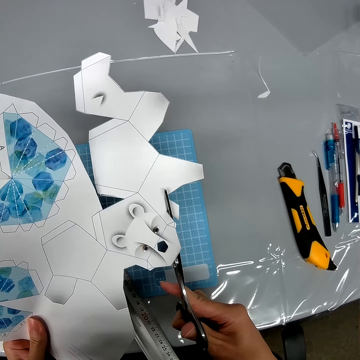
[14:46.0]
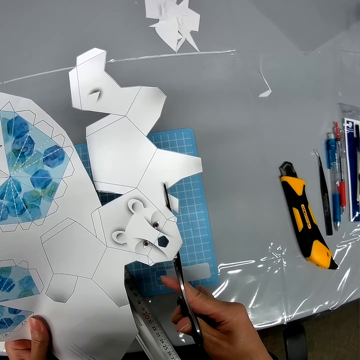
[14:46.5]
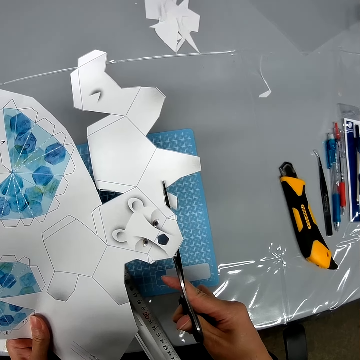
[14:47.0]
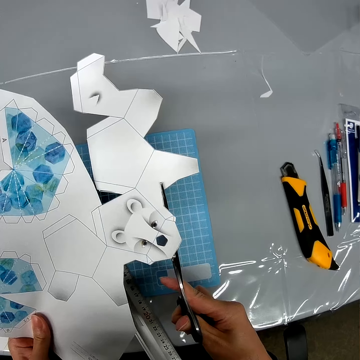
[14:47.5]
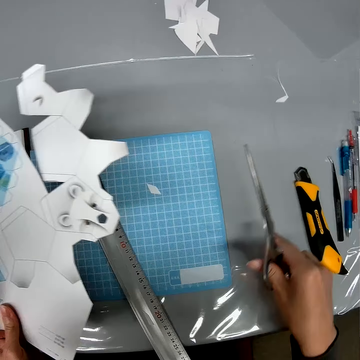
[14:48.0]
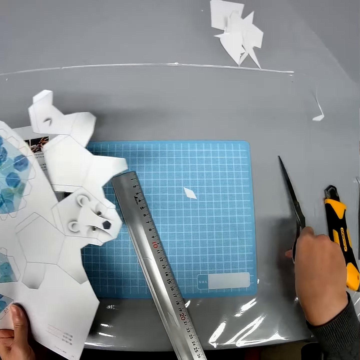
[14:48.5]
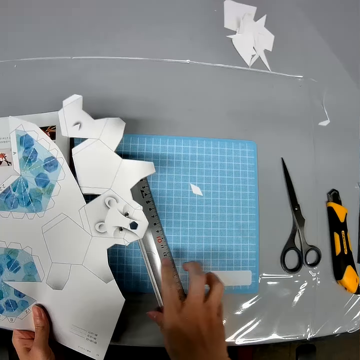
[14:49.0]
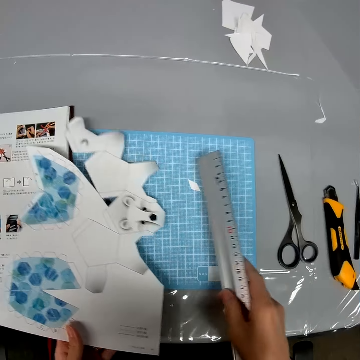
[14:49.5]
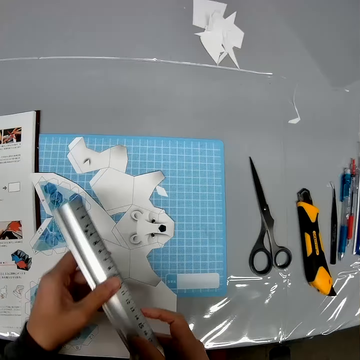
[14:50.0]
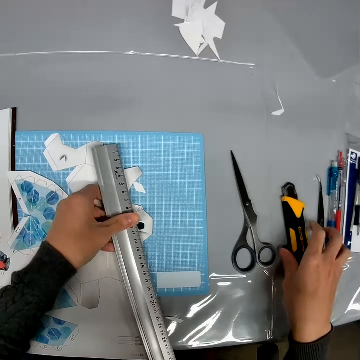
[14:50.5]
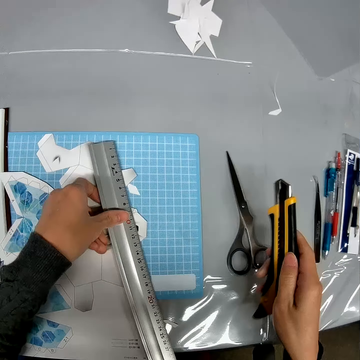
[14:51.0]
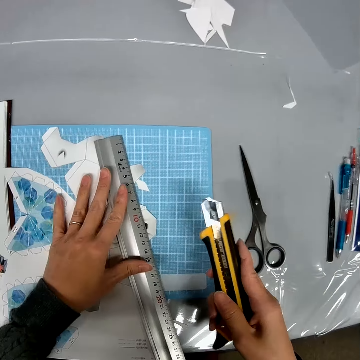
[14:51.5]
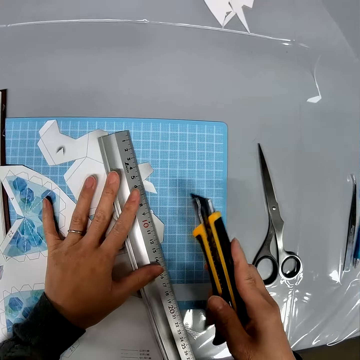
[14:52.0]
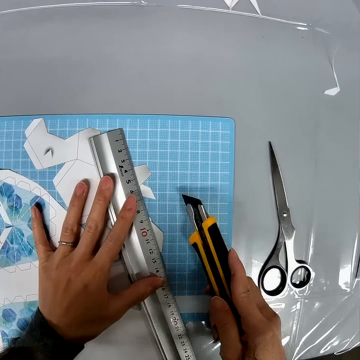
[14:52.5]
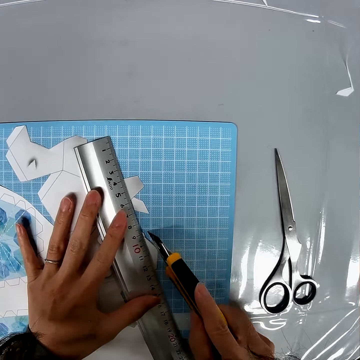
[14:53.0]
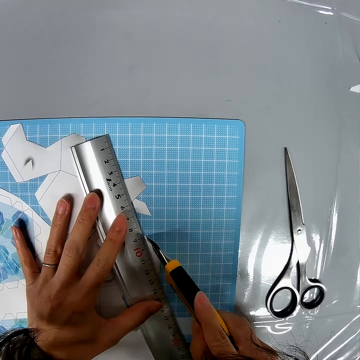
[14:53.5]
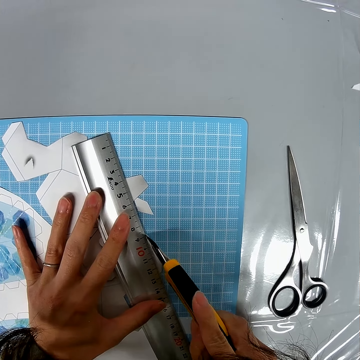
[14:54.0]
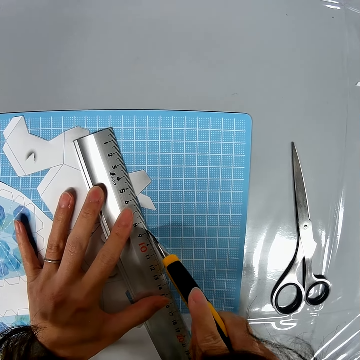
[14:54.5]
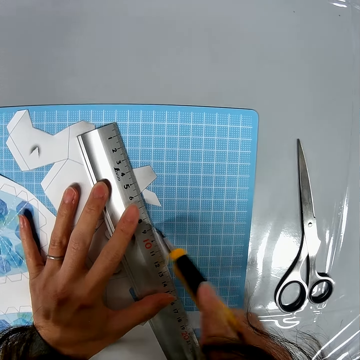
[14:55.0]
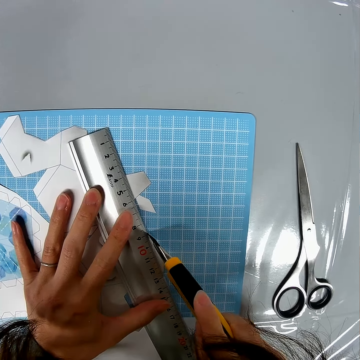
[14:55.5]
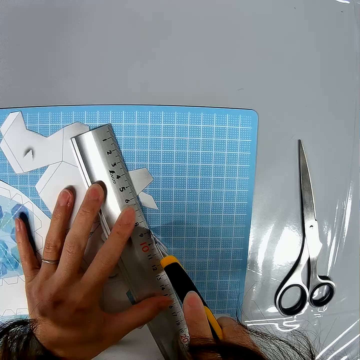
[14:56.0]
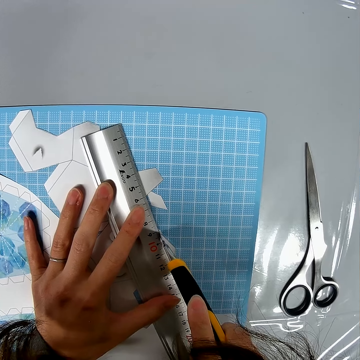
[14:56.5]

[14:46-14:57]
The camera wearer puts the pair of scissors on the table. They pick up a ruler from a cutting mat. They put the paper craft on the cutting mat. They pick up a stationery knife from the table and put the ruler on the craft paper. They hold the ruler on the craft paper. They cut the craft paper with the stationery knife.

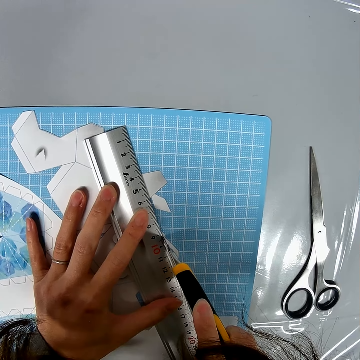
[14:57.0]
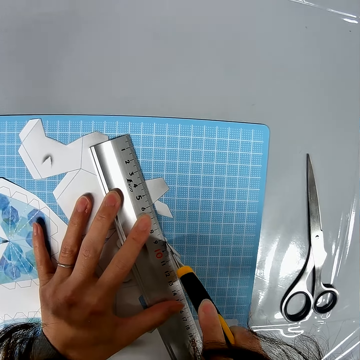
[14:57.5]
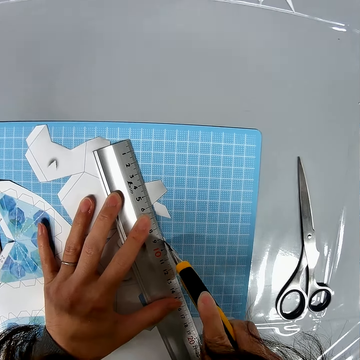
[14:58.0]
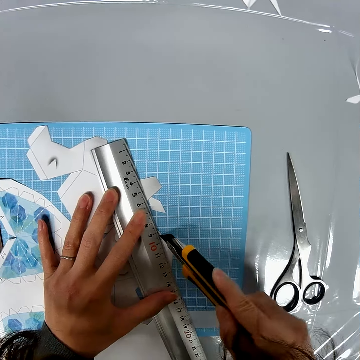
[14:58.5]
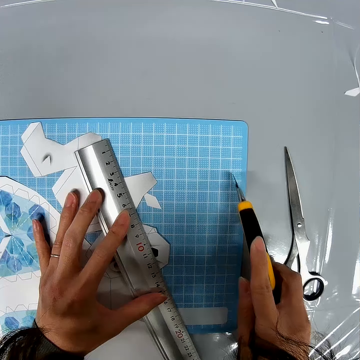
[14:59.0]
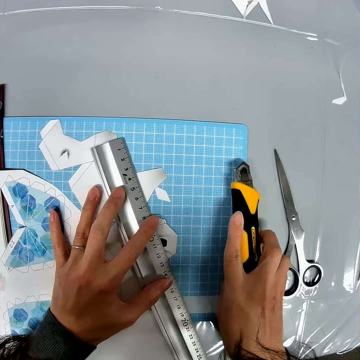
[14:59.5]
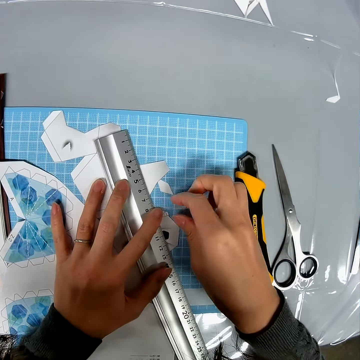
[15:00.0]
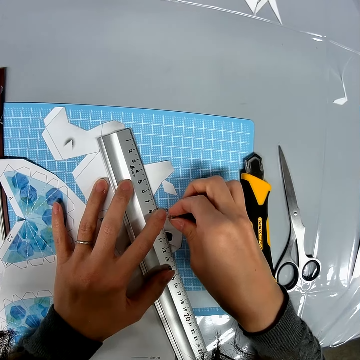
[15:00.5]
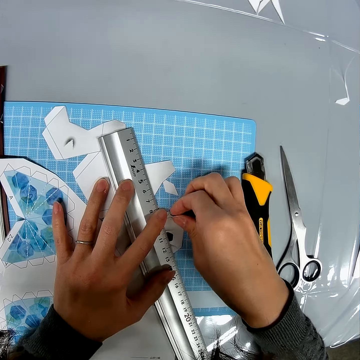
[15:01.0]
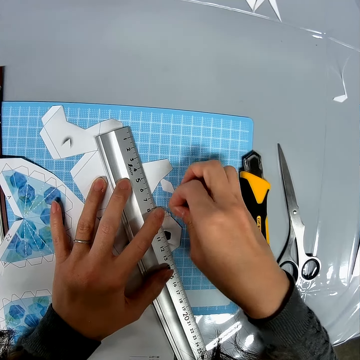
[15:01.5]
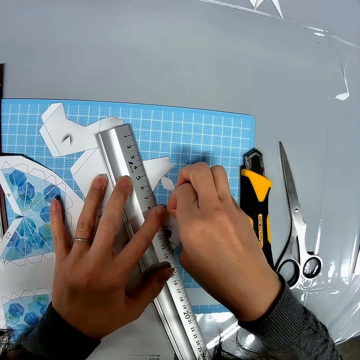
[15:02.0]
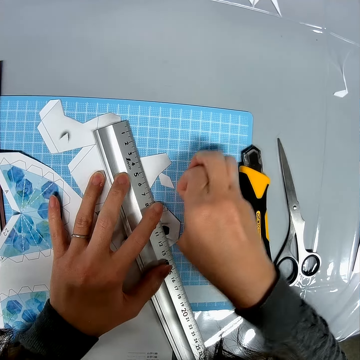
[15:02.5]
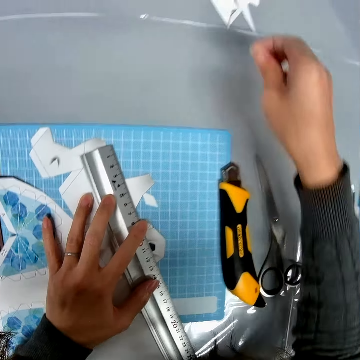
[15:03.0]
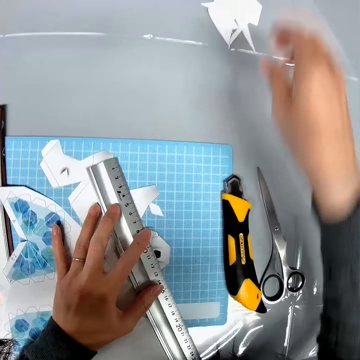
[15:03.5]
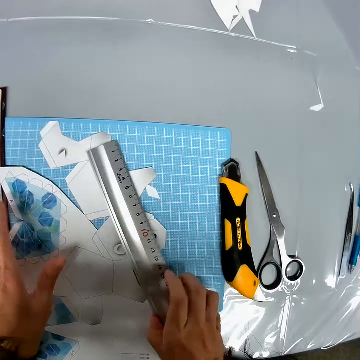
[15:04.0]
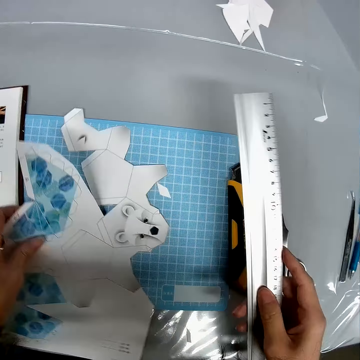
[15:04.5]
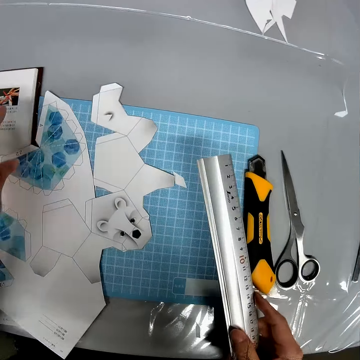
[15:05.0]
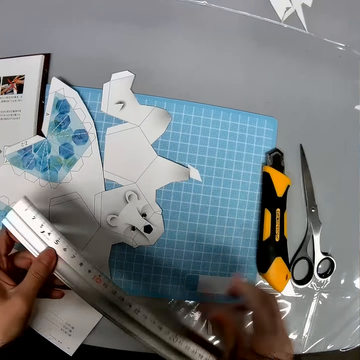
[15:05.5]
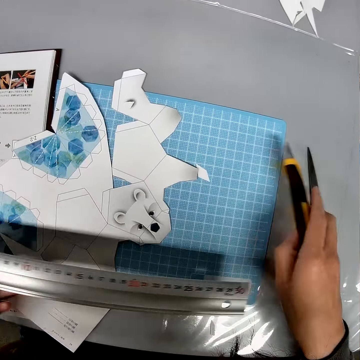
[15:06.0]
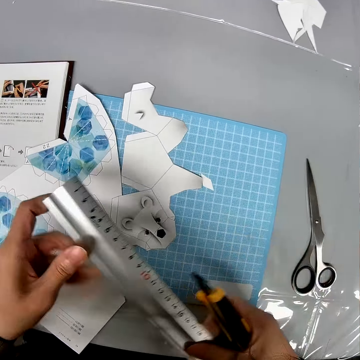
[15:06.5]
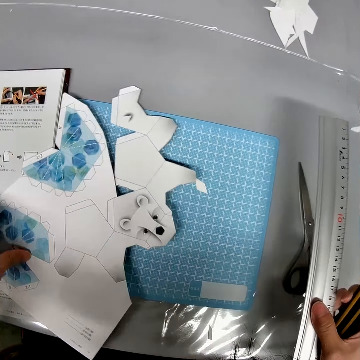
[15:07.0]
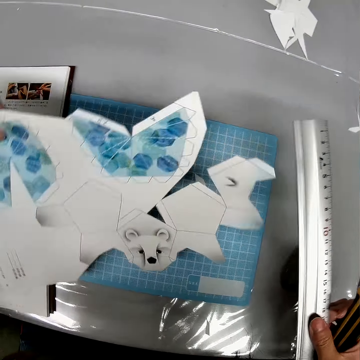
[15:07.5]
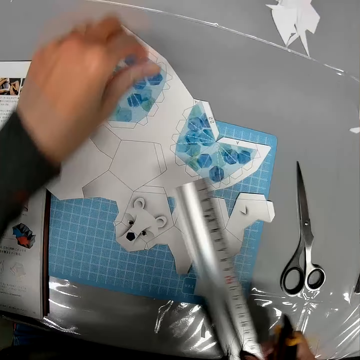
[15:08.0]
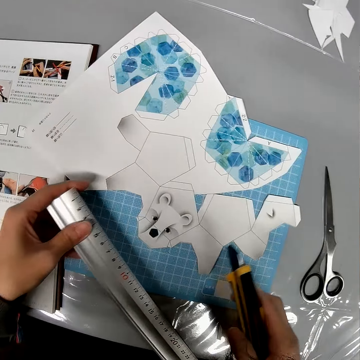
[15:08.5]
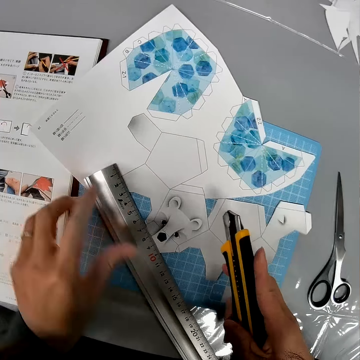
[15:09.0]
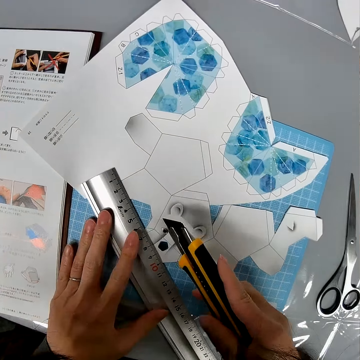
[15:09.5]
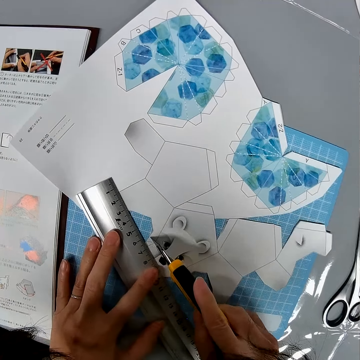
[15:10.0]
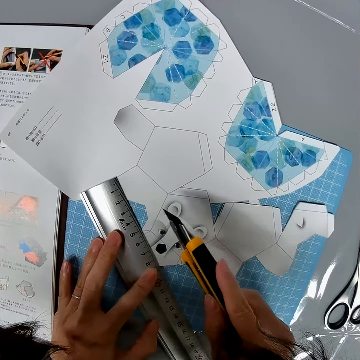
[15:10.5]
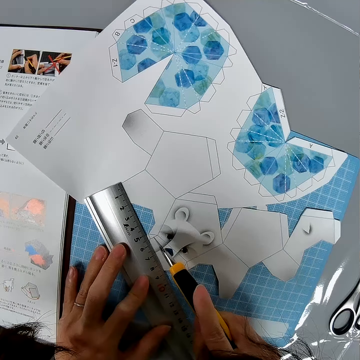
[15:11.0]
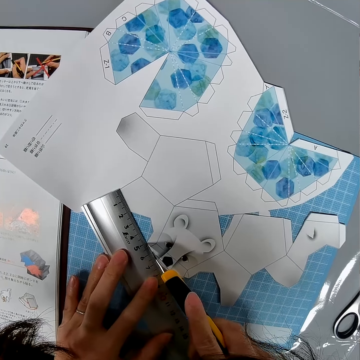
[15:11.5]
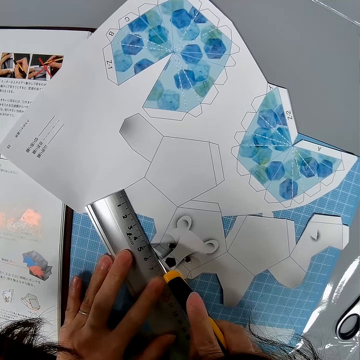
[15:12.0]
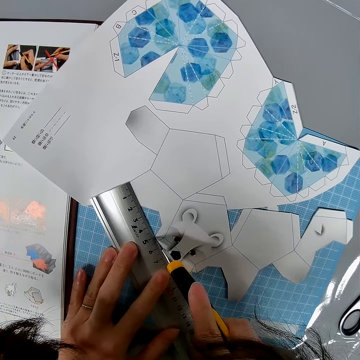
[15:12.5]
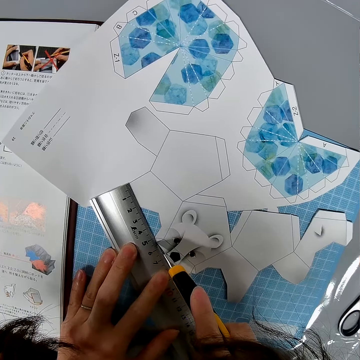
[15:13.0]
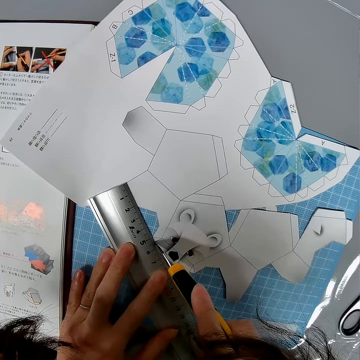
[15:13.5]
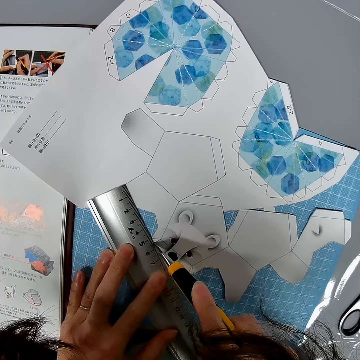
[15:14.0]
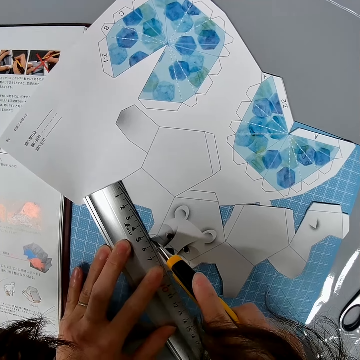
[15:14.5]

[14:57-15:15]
The camera wearer puts the stationery knife on the table. They pull a piece of the craft paper. They touch the paper. They drop the piece of paper on the table. They pick up a ruler from the table. They drag the craft paper on the cutting mat. They pick up a stationery knife from the table. They turn the craft paper. They put the ruler on the craft paper and hold the ruler on the craft paper. They cut the craft paper with the stationery knife.

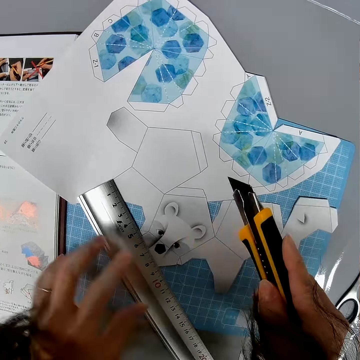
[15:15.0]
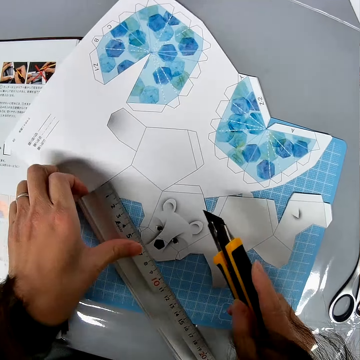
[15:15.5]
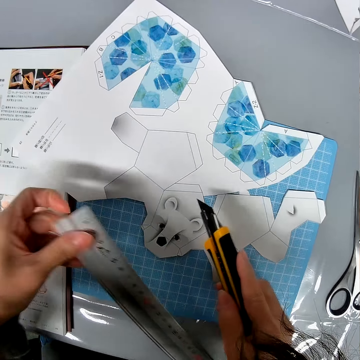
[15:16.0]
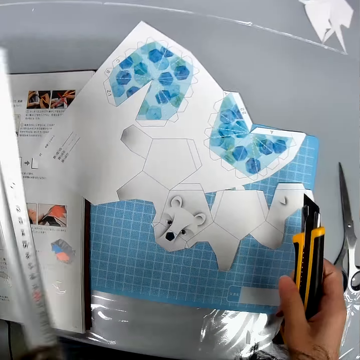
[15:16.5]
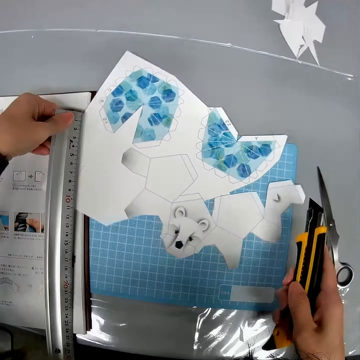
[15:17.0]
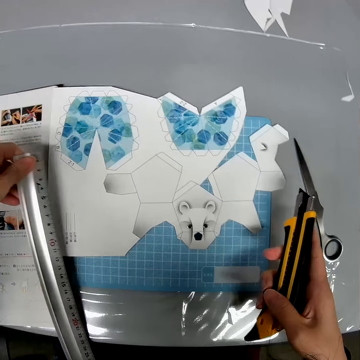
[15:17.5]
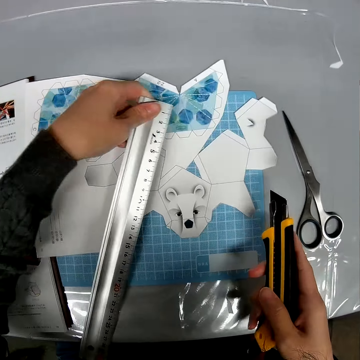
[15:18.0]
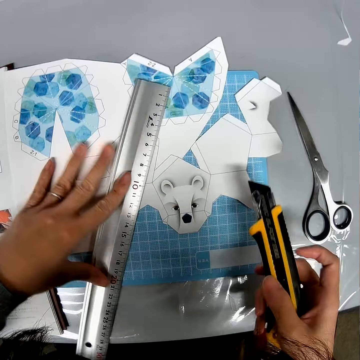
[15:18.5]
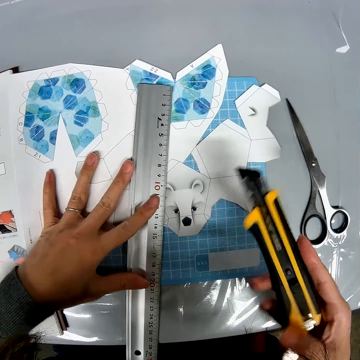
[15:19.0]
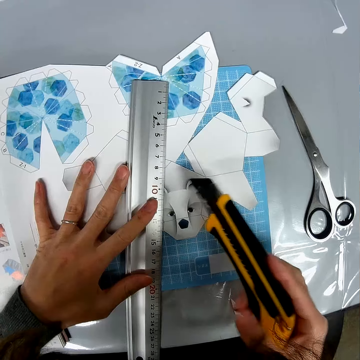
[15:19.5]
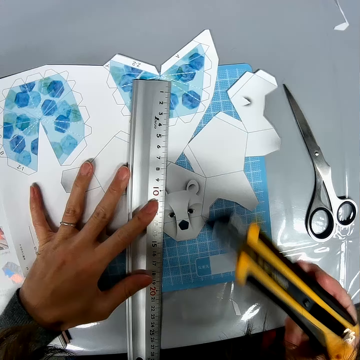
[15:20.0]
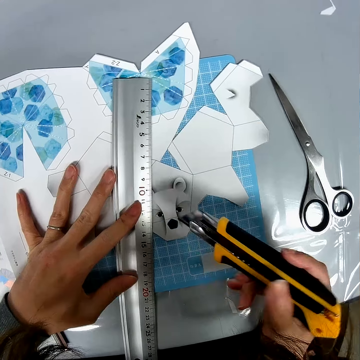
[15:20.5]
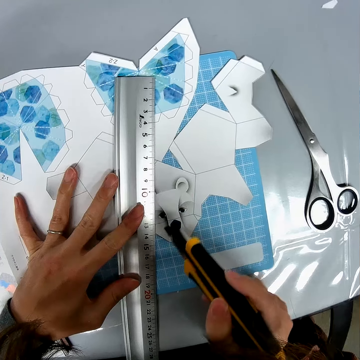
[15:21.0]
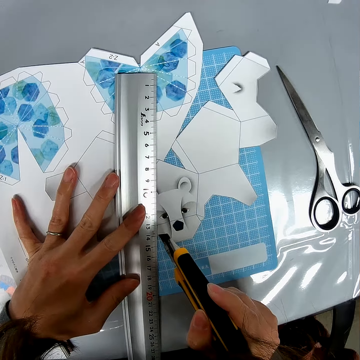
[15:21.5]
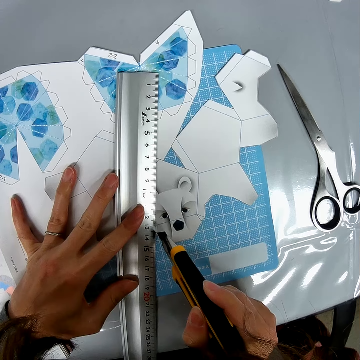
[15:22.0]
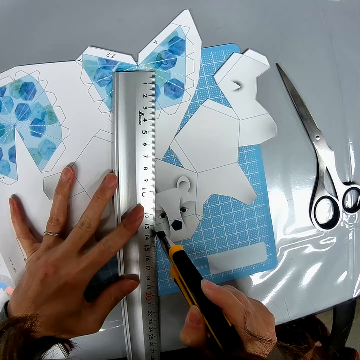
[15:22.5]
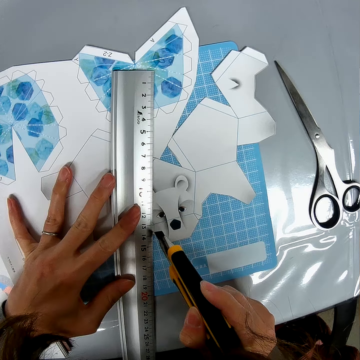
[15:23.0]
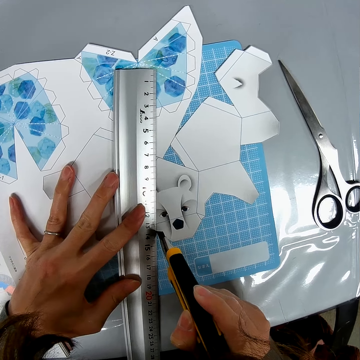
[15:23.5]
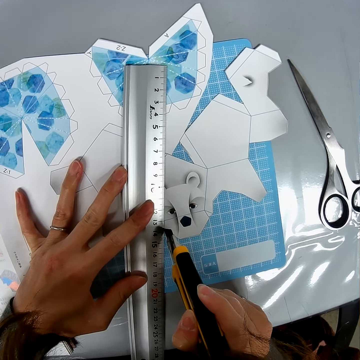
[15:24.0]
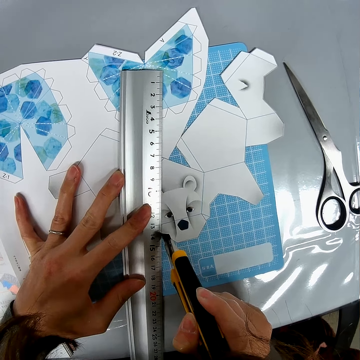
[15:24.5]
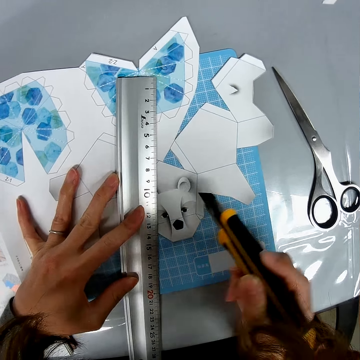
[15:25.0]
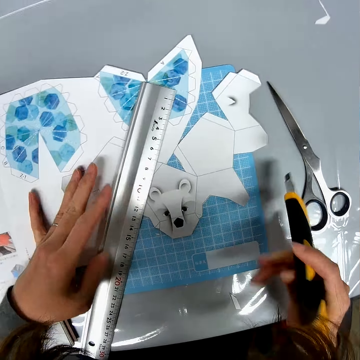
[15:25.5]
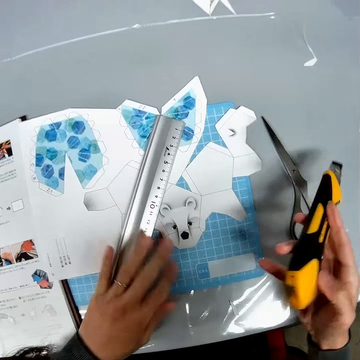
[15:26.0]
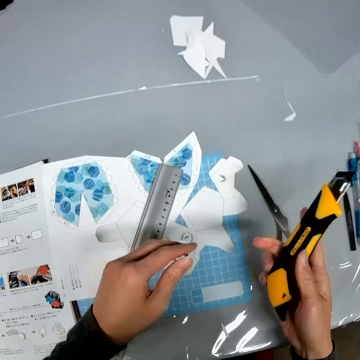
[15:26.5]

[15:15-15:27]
The camera wearer picks up a ruler. They turn the craft paper. They put the ruler on the craft paper and drag the ruler on the craft paper. They hold the stationery knife firmly. They cut the craft paper with the stationery knife. They drag the ruler on the craft paper. They drag it again. They hold the stationery knife firmly.
